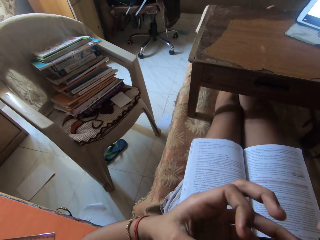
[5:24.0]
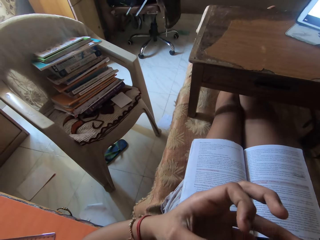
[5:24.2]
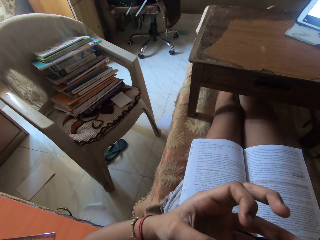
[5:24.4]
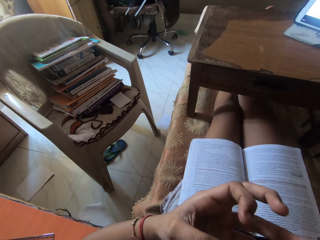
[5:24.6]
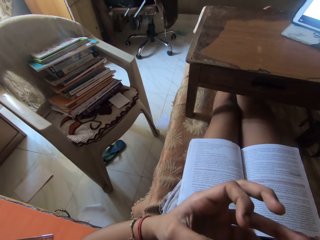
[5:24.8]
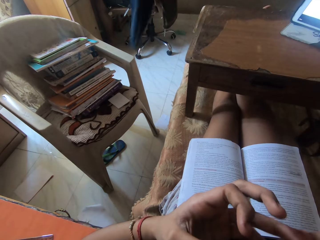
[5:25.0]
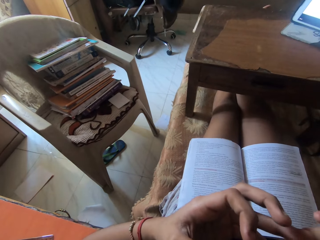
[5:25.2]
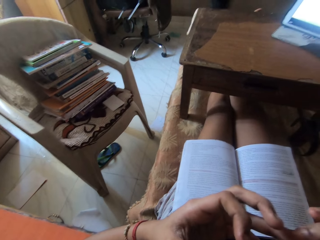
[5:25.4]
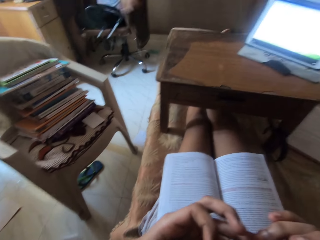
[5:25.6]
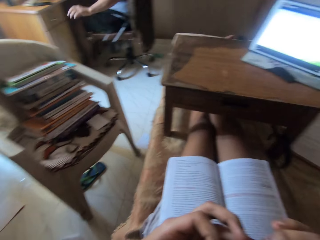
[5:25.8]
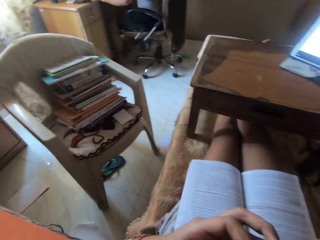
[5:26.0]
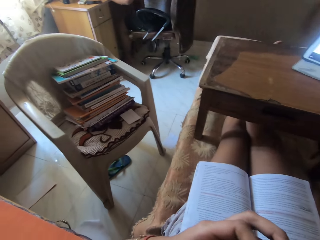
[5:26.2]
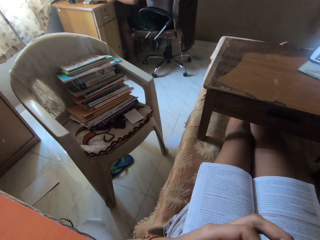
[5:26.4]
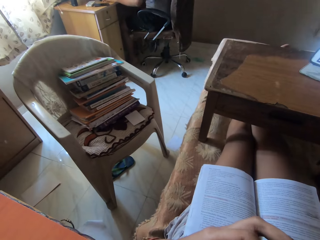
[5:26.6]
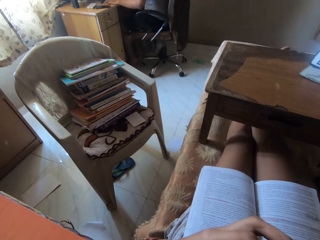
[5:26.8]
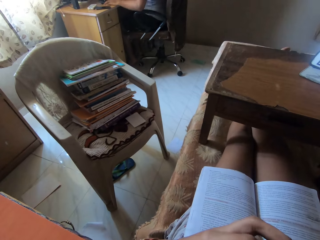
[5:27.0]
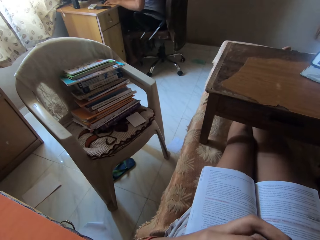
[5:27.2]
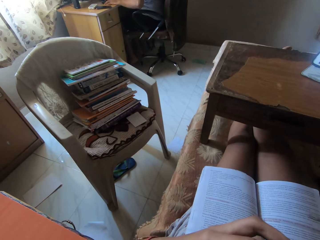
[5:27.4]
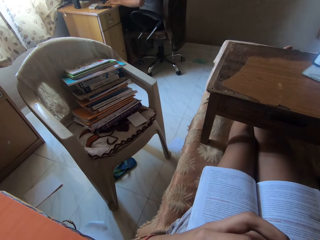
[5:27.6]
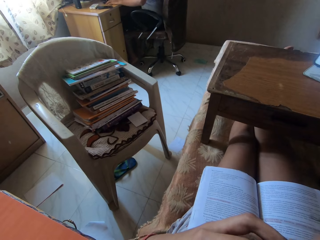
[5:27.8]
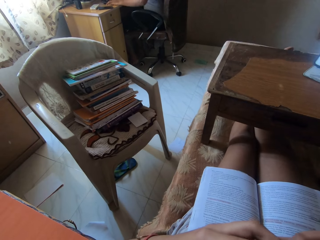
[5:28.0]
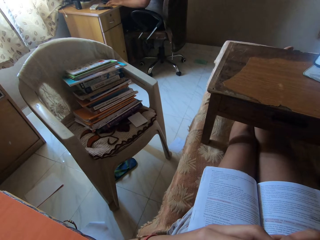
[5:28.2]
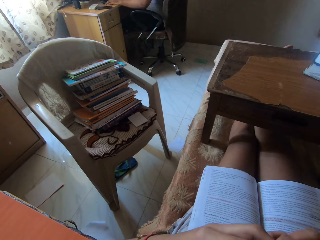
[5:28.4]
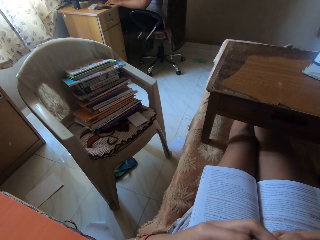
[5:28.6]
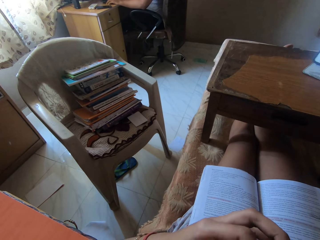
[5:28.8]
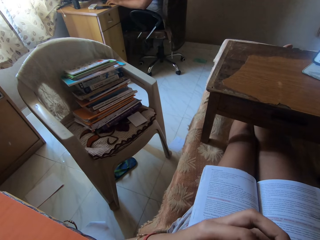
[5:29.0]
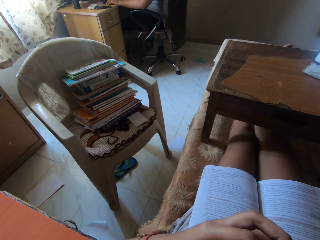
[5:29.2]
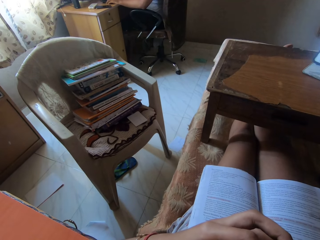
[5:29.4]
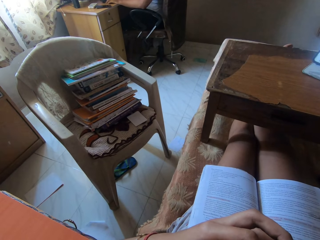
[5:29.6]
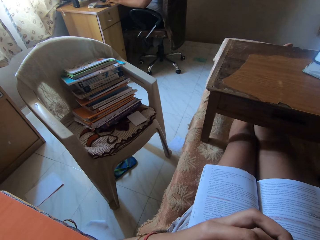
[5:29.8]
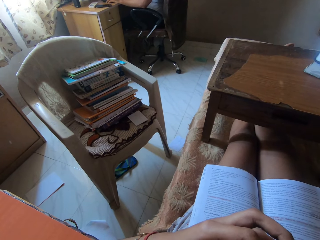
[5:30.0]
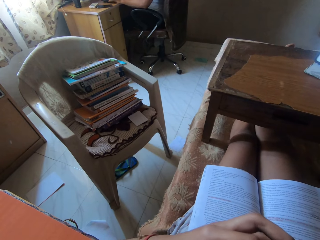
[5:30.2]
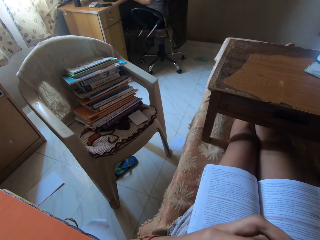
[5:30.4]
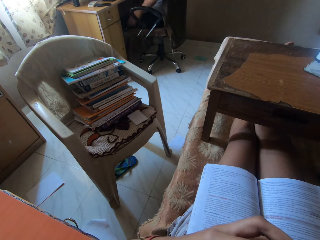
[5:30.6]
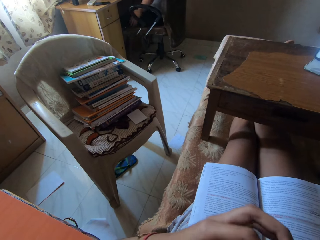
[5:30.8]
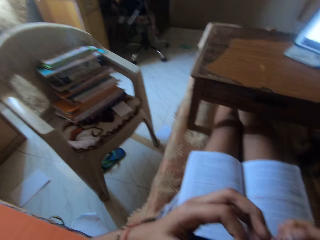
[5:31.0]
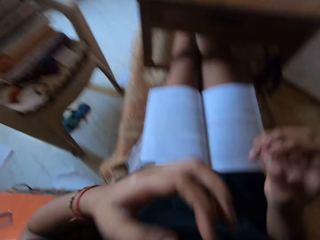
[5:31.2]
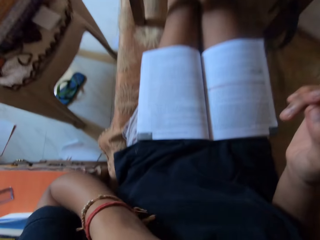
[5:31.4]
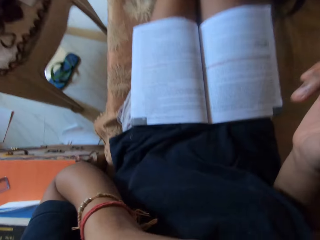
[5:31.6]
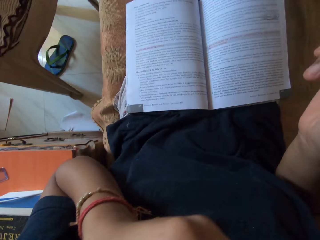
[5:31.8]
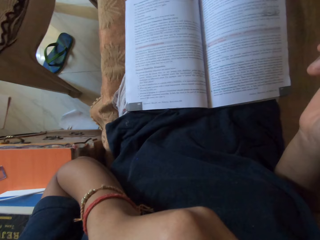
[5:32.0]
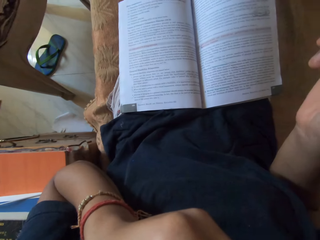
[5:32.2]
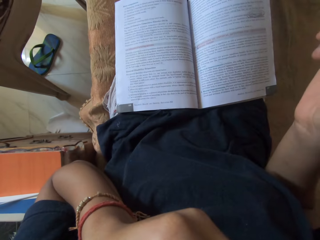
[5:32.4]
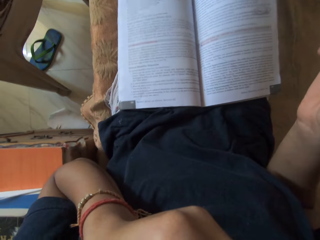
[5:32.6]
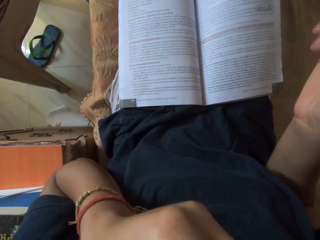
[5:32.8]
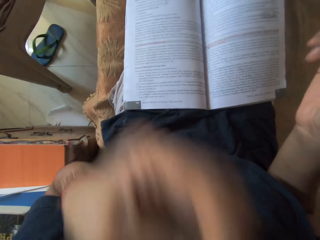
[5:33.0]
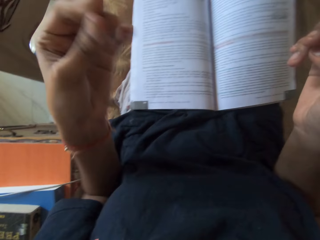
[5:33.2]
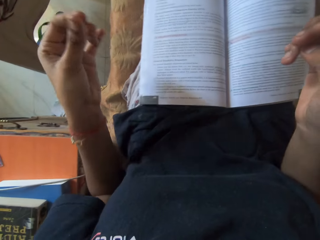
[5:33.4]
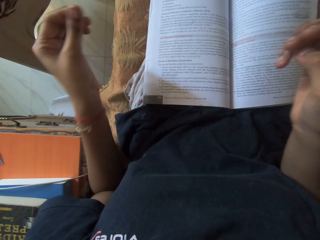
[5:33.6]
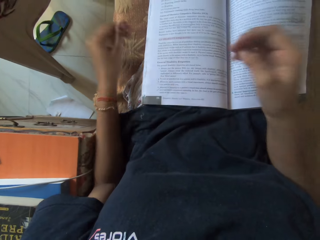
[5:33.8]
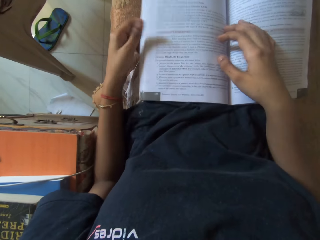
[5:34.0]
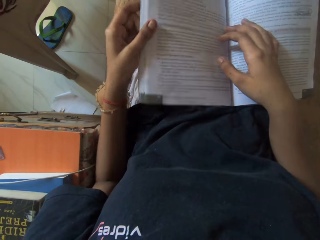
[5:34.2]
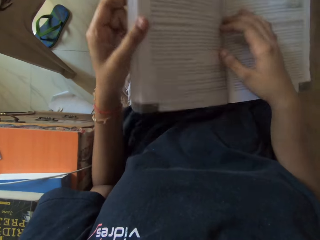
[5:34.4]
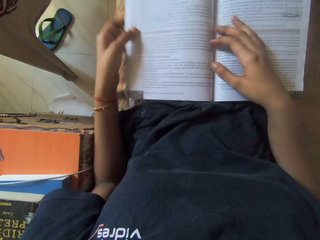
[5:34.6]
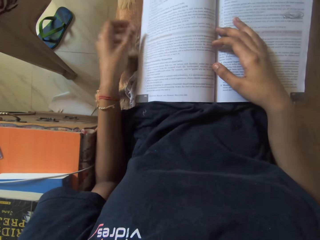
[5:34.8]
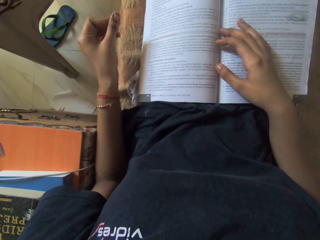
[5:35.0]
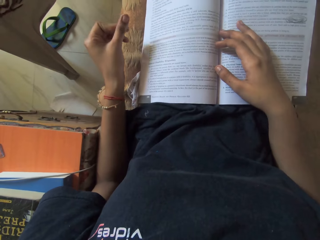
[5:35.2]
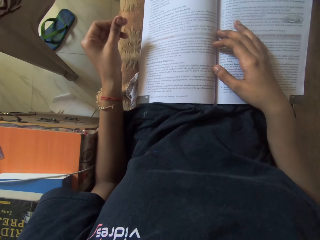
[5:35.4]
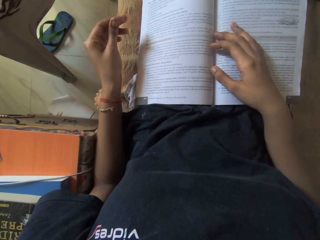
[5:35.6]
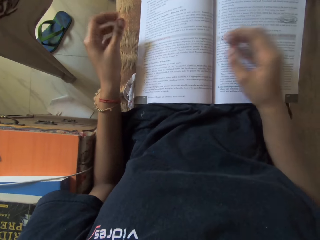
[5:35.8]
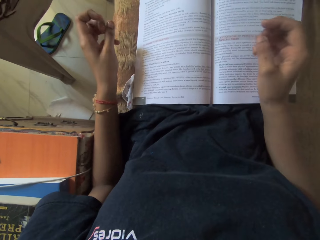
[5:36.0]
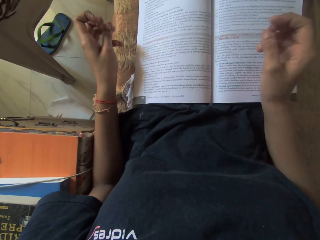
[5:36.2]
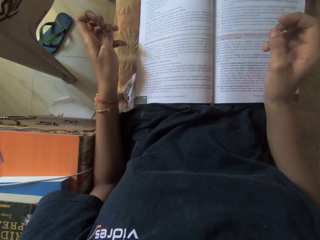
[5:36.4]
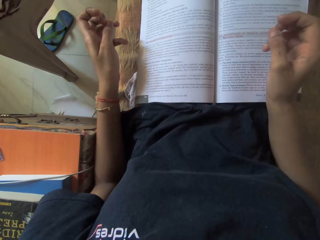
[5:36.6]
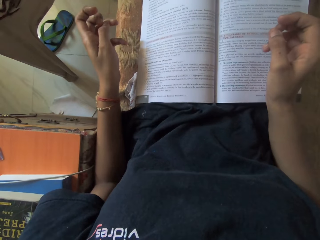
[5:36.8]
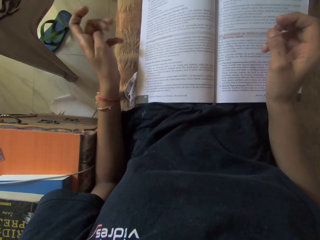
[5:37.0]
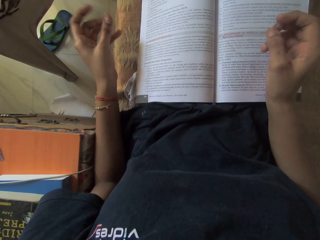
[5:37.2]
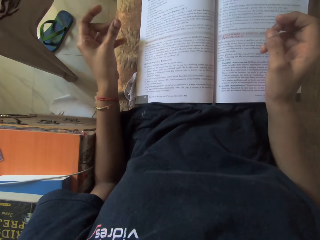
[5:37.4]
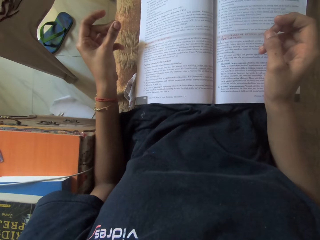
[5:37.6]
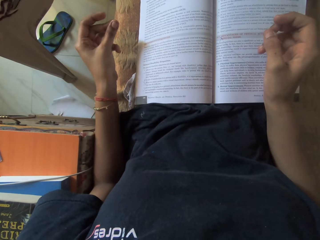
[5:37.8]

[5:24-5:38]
A man places a shirt on the floor with his left hand. The man places his left hand on a table. The man places his left hand on a chair on the floor. The camera wearer adjusts the book on her laps with both hands. She touches the book.

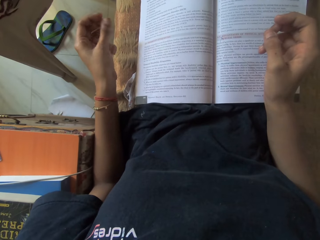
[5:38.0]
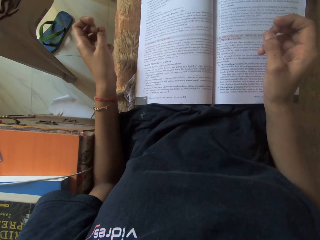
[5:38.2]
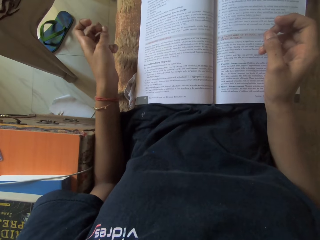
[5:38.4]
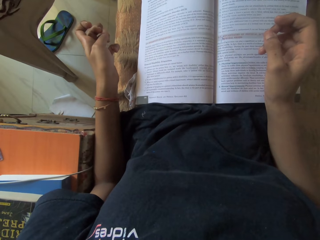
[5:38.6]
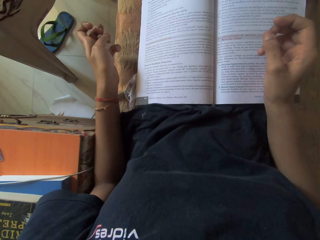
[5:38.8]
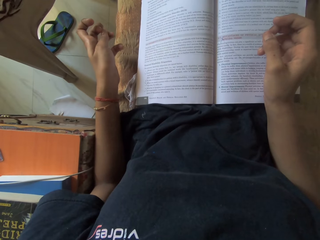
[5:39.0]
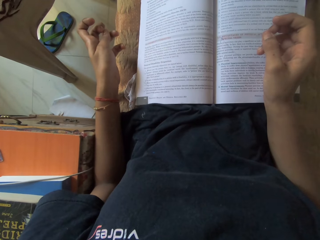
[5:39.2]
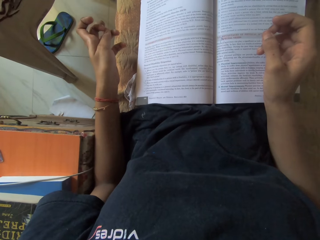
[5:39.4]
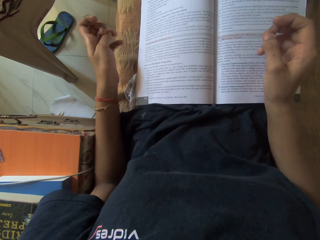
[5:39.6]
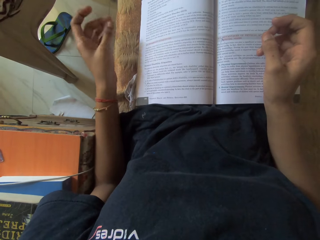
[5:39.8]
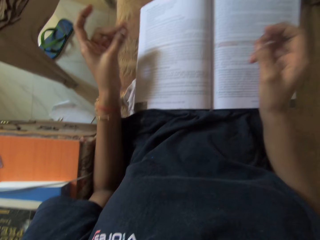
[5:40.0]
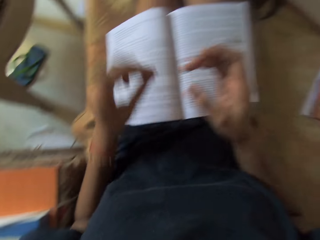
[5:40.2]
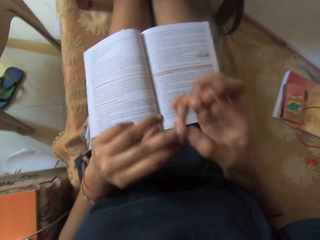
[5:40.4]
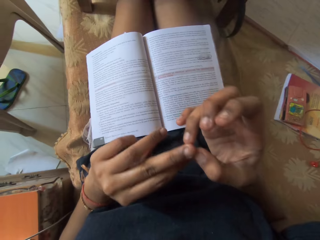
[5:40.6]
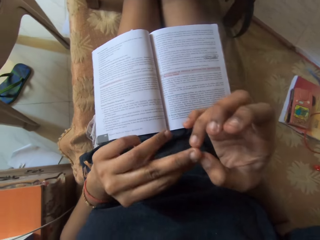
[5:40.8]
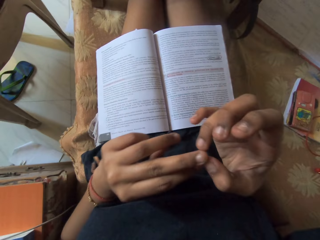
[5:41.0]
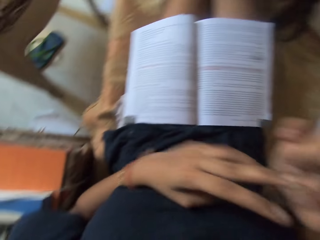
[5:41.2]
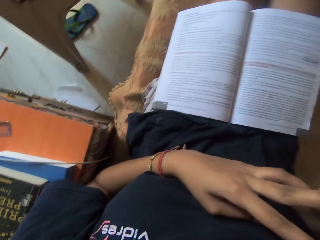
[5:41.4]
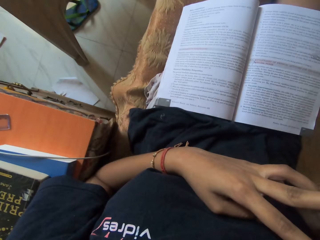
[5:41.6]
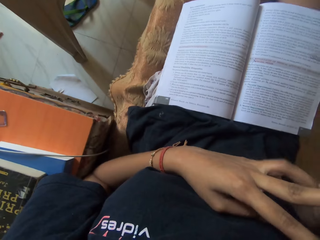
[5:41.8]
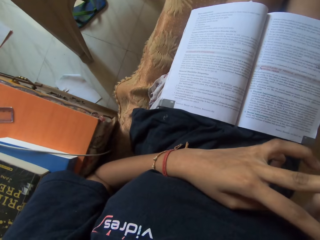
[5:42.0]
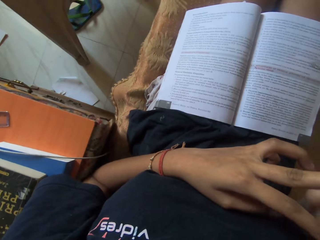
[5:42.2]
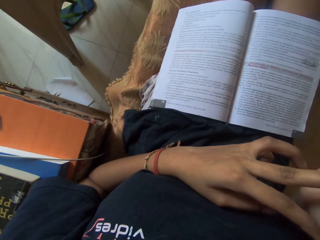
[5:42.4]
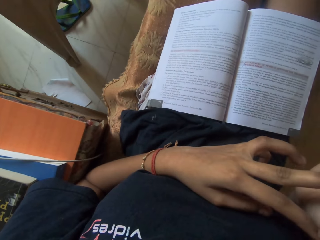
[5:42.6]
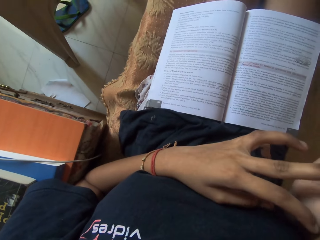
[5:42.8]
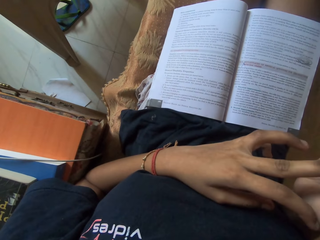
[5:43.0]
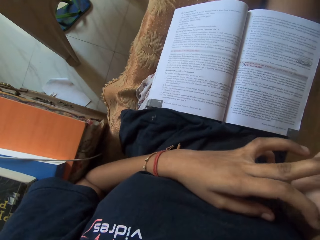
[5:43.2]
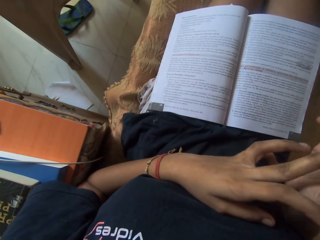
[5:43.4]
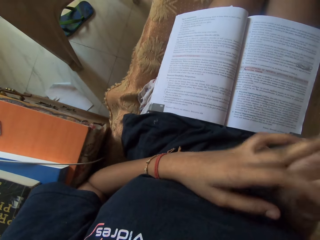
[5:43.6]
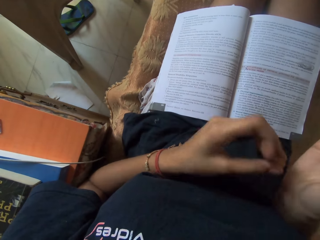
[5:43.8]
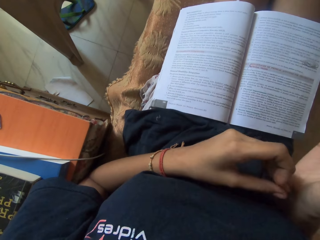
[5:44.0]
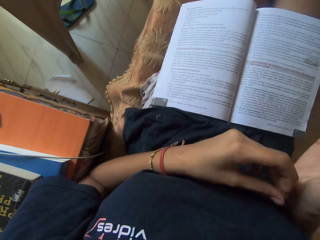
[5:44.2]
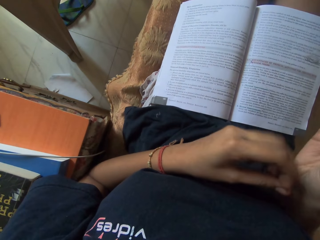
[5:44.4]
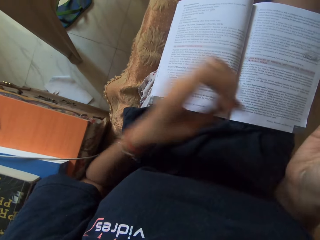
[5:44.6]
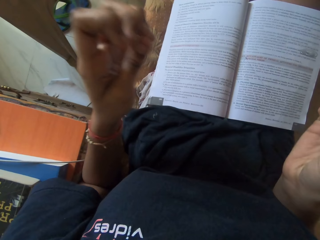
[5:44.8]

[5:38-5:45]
The camera wearer looks at her nails.
